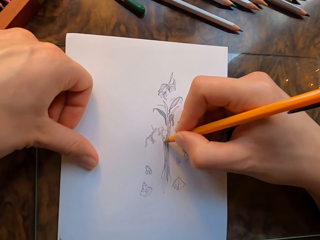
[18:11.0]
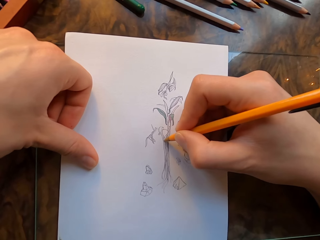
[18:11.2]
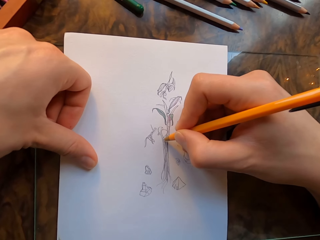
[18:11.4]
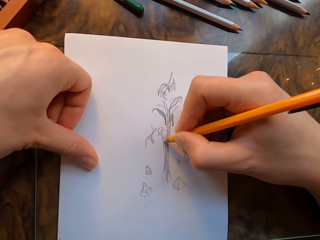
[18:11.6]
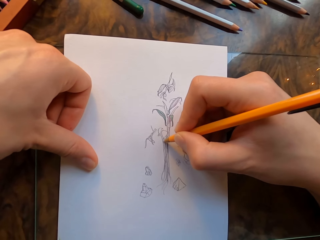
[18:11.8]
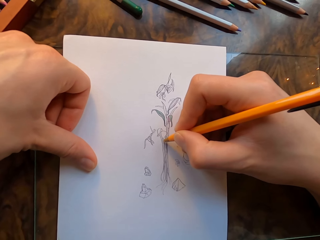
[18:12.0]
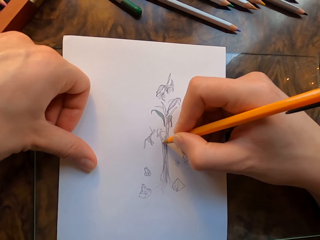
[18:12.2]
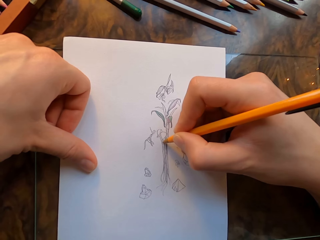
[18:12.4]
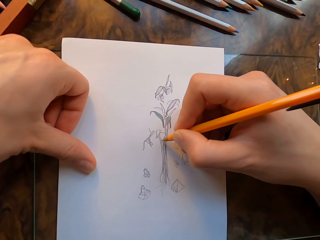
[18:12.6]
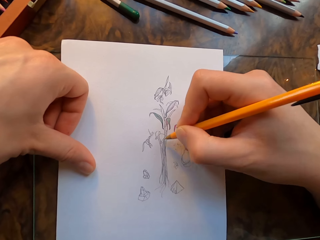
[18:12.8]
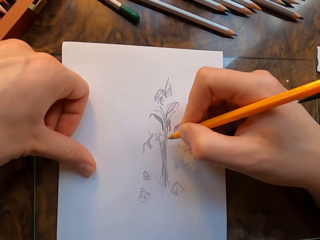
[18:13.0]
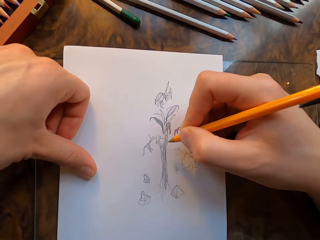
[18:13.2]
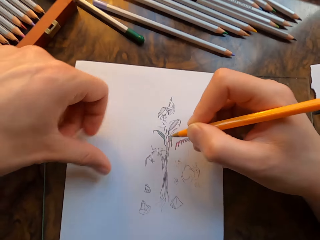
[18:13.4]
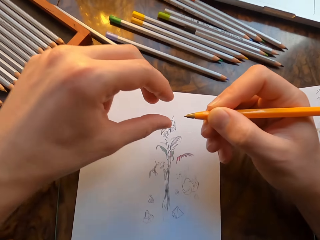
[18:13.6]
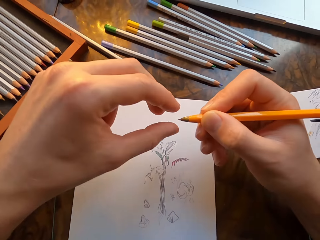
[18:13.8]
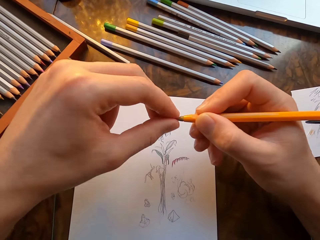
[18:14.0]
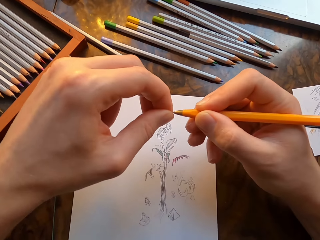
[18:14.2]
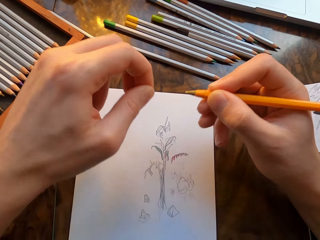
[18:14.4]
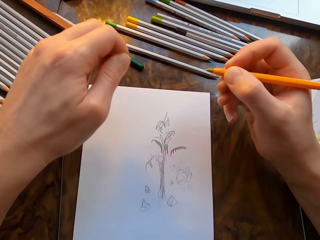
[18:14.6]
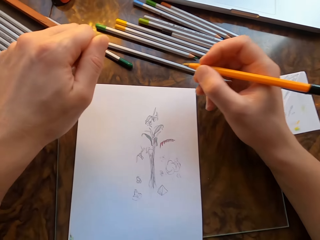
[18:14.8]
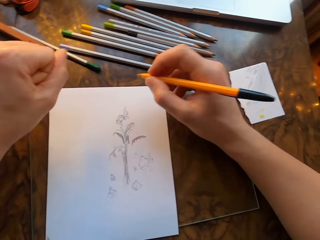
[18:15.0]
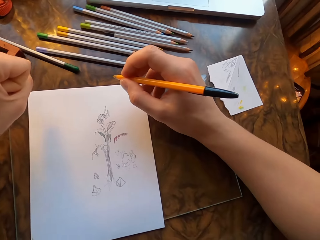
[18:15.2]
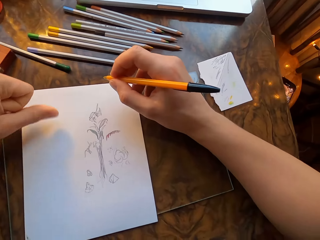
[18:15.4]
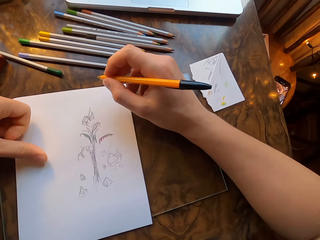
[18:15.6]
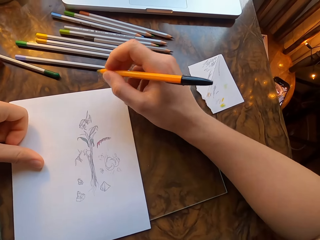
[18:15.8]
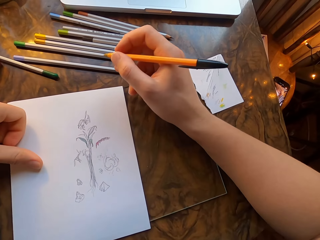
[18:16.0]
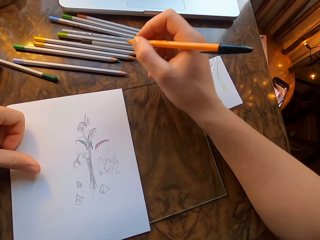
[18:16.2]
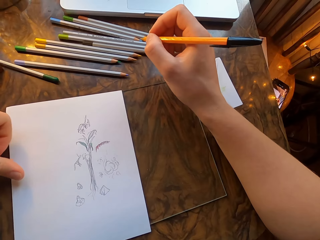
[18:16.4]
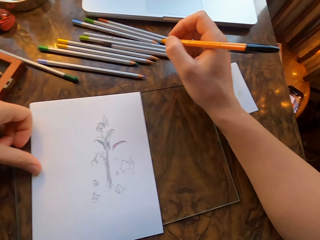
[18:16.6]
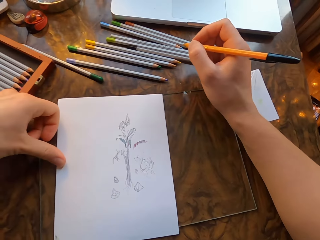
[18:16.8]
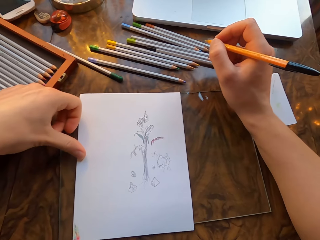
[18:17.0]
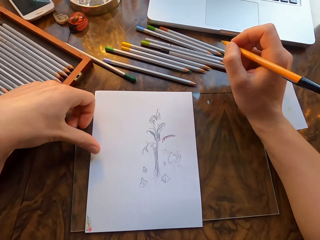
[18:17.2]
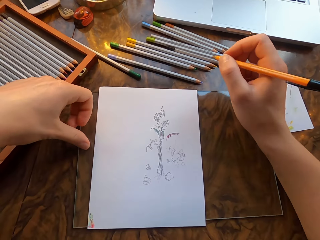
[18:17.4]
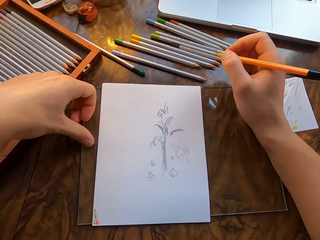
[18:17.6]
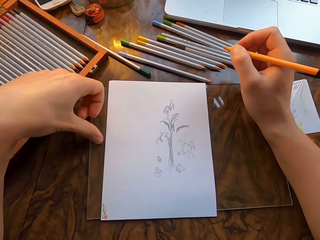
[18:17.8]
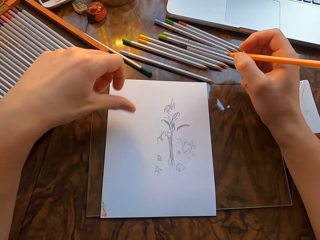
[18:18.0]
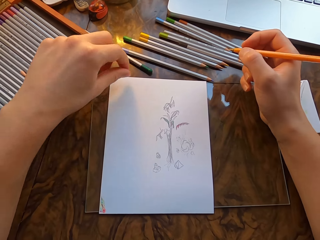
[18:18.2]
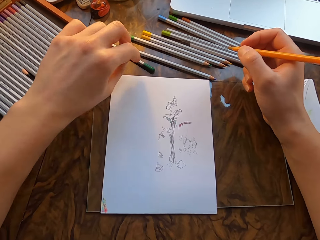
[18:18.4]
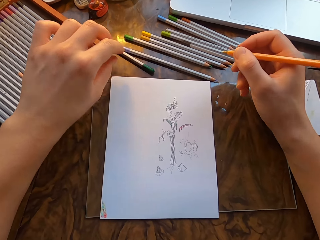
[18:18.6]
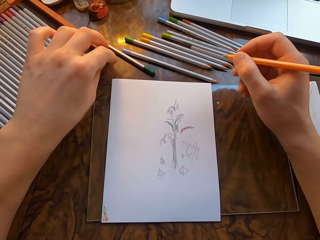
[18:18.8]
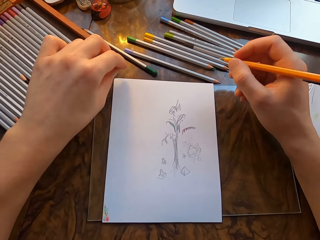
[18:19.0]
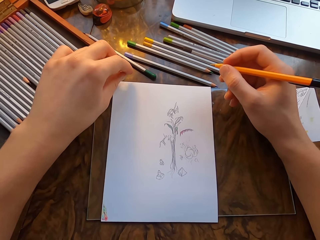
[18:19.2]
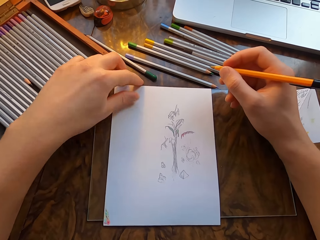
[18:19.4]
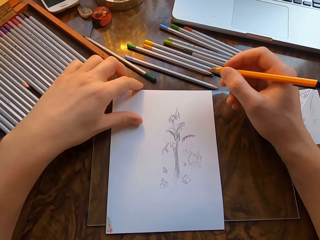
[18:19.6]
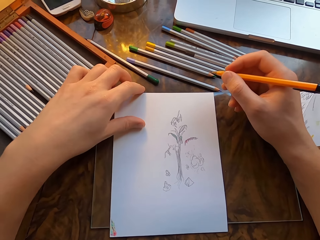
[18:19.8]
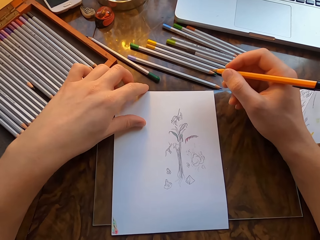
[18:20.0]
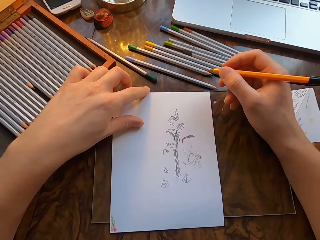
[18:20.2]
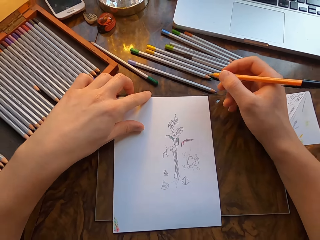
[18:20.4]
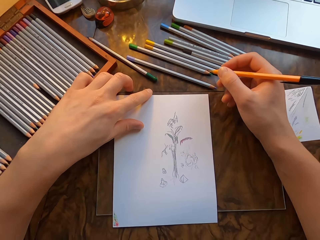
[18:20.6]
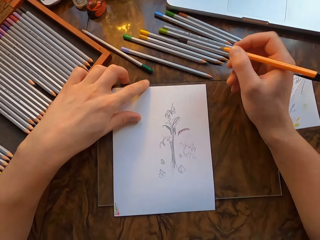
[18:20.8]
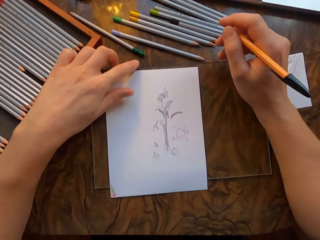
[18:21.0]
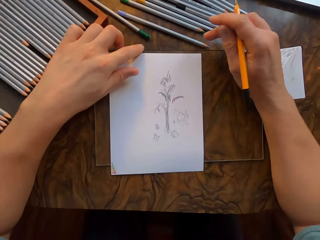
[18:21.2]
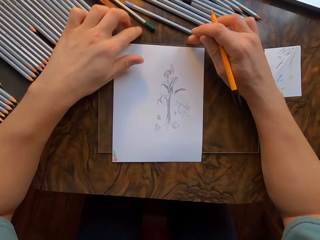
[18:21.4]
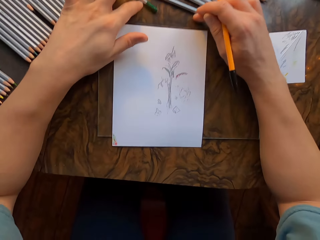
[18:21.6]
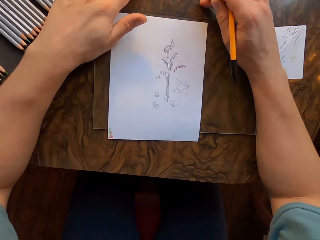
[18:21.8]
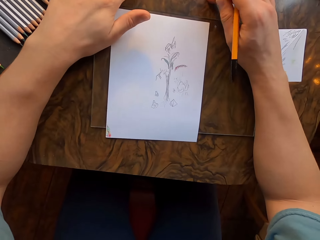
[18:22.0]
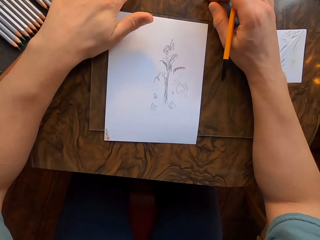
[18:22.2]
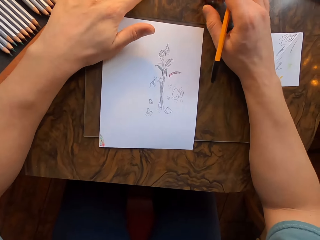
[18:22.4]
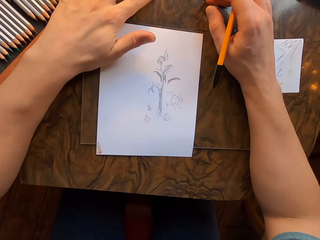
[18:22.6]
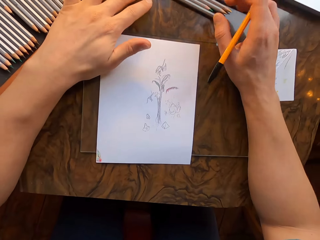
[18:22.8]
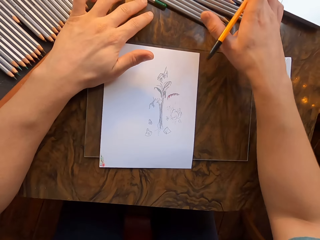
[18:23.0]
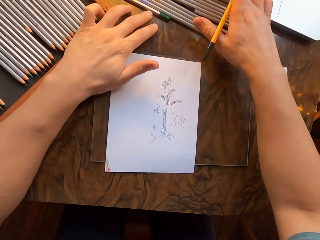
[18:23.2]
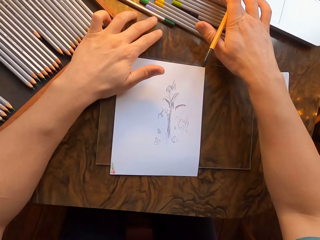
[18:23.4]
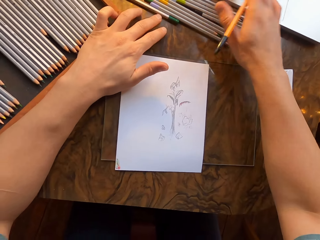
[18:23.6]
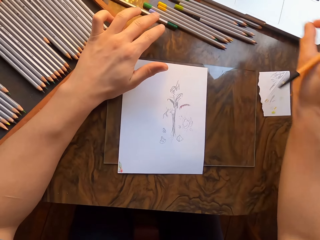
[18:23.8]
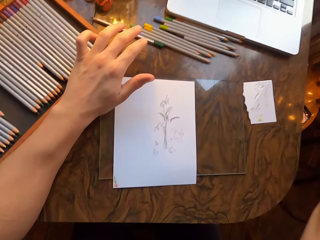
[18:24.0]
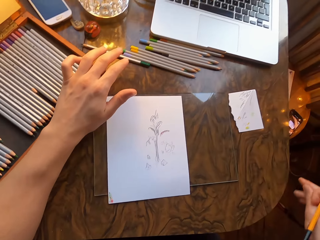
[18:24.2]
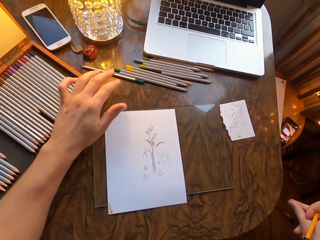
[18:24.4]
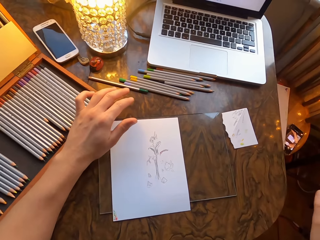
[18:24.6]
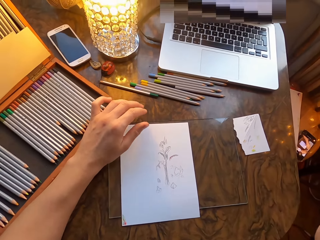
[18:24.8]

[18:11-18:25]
The camera wearer draws on the drawing paper with the pen in his hand. He touches the tip of the pen. He holds the drawing paper with his left hand. He pushes the glass with his left hand. He holds the drawing paper with his left hand. He pushes the pencils on the table with his right hand. He touches the laptop.

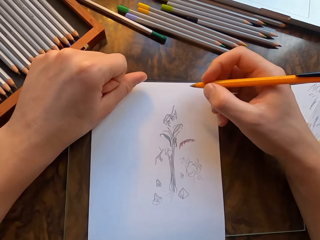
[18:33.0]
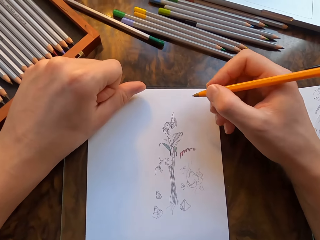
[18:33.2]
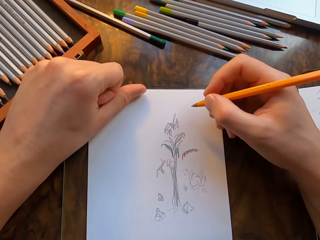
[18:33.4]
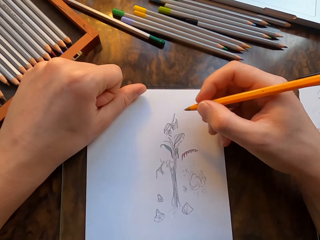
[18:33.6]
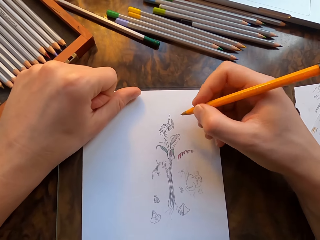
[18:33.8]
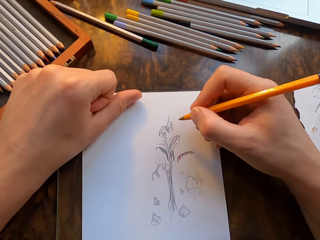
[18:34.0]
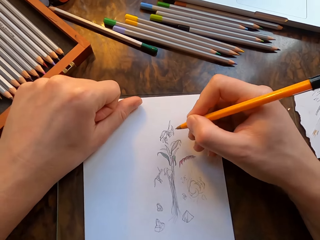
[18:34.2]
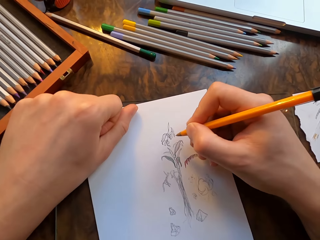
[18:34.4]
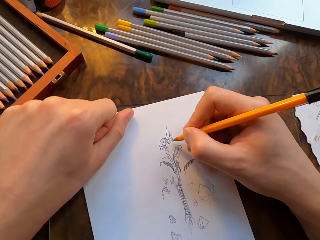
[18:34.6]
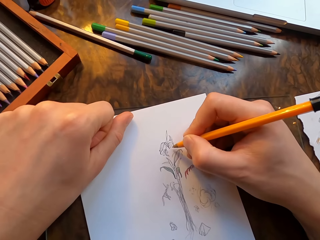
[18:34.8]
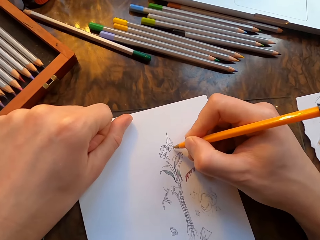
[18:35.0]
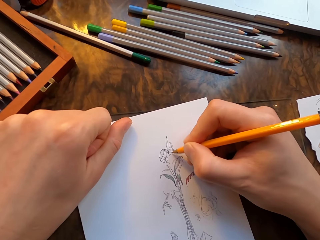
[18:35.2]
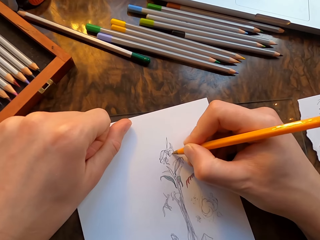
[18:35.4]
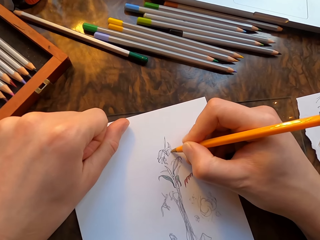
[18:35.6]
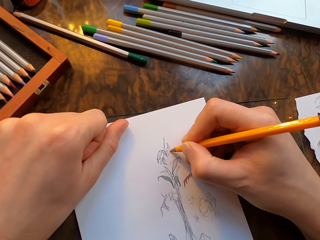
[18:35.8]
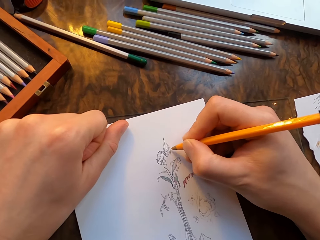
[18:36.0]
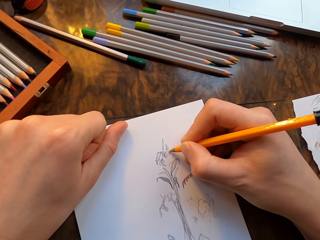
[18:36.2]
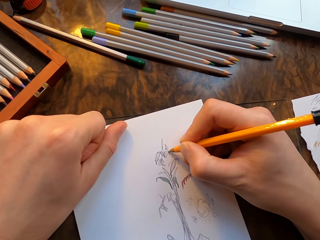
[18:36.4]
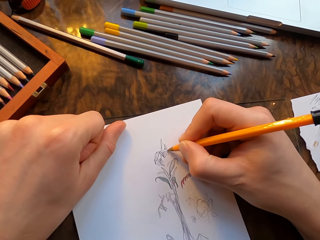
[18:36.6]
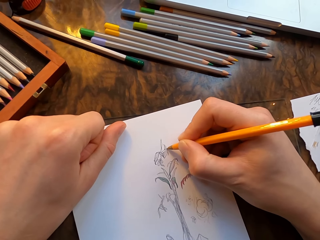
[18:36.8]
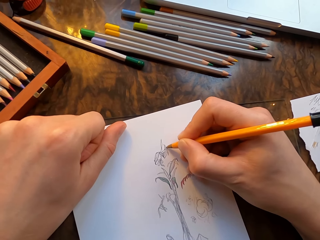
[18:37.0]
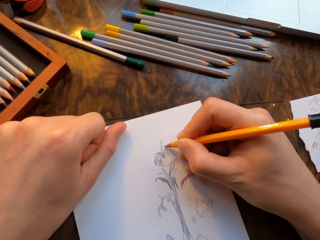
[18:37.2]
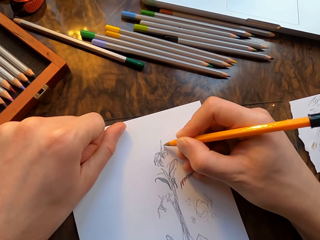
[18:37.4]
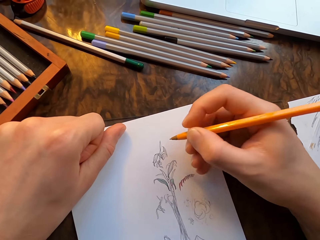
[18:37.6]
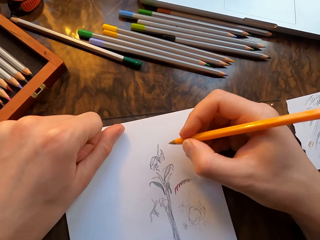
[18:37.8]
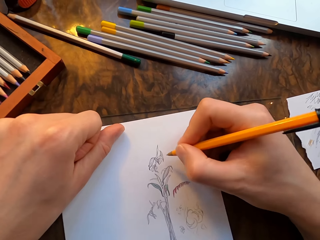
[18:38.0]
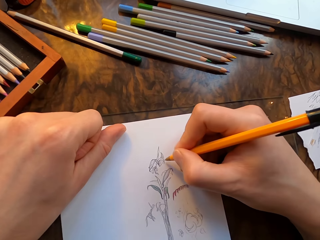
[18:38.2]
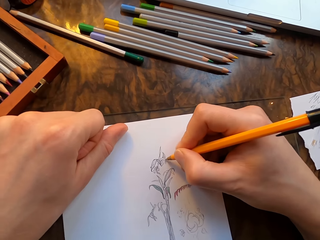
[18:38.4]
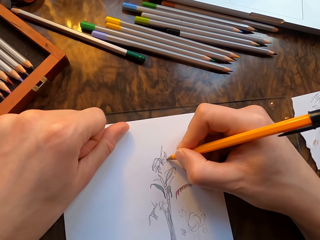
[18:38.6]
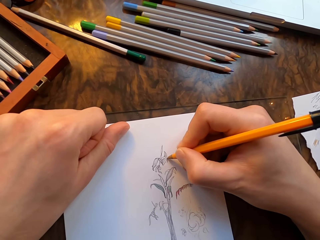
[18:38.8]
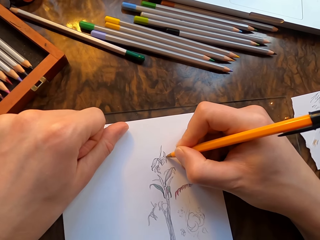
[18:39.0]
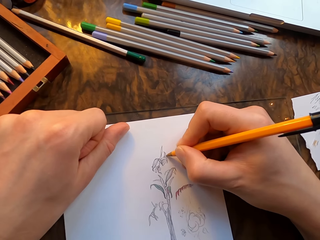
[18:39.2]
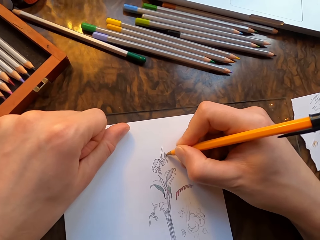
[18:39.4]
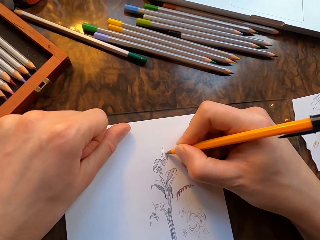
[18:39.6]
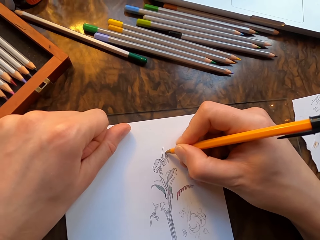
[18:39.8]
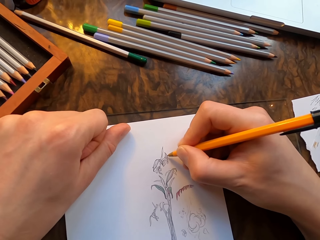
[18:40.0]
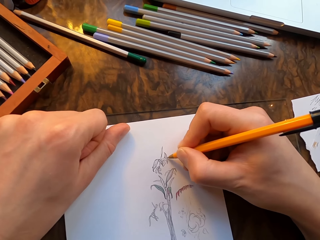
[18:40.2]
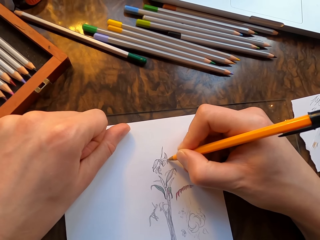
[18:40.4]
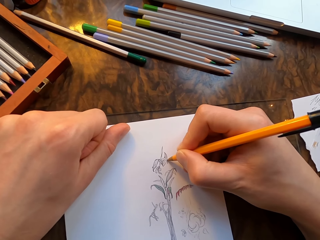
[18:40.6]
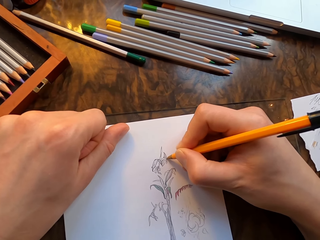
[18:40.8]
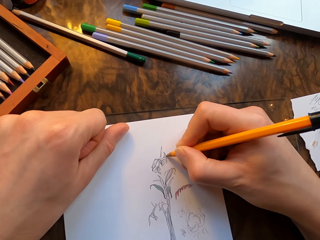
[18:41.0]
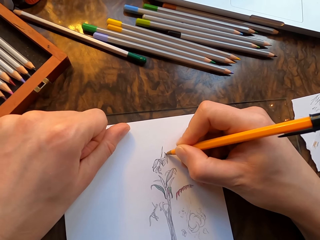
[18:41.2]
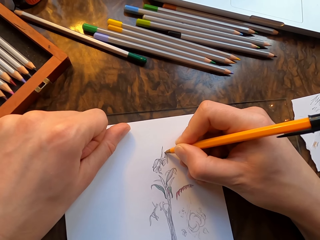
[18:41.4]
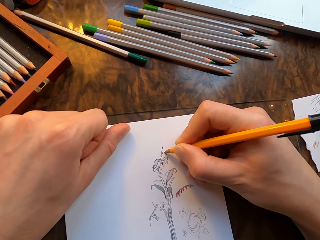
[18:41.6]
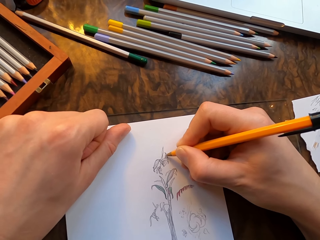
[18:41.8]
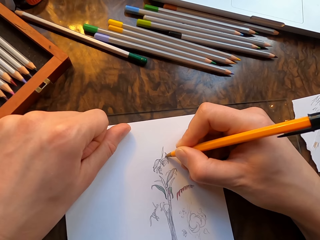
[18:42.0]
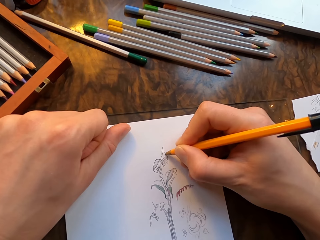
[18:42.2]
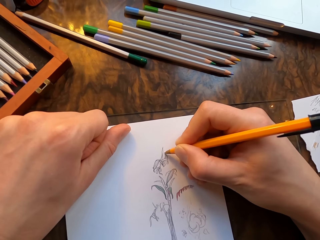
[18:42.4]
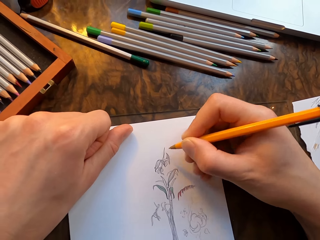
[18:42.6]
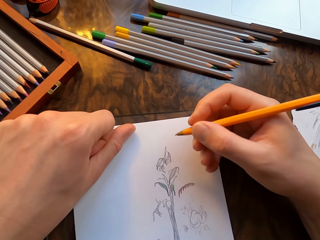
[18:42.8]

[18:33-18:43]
The camera wearer holds the drawing paper with his left hand. He draws on the drawing paper with the pen in his hand.
